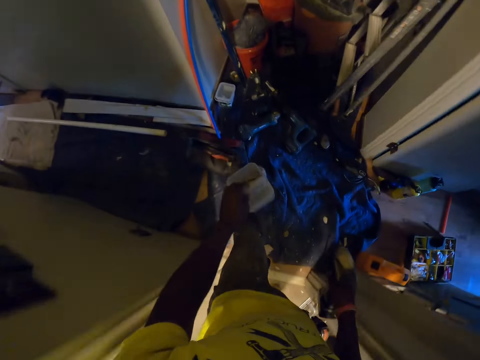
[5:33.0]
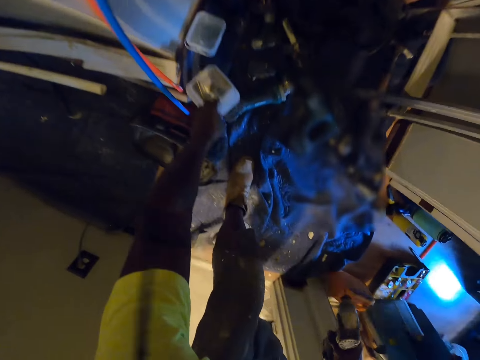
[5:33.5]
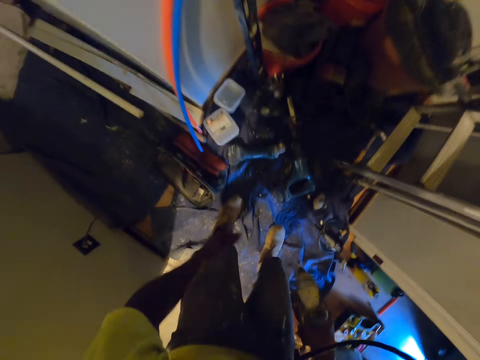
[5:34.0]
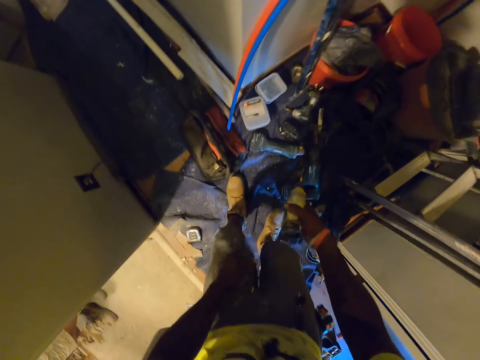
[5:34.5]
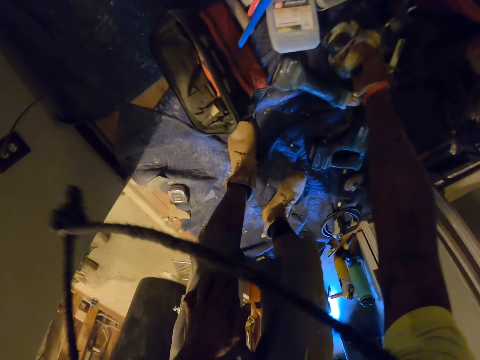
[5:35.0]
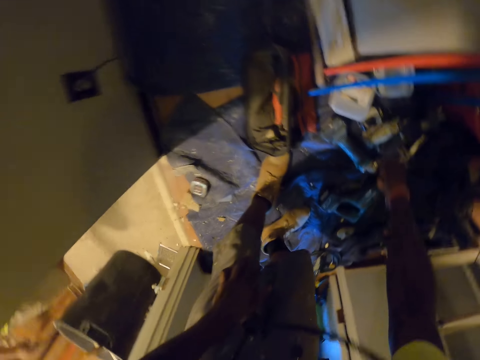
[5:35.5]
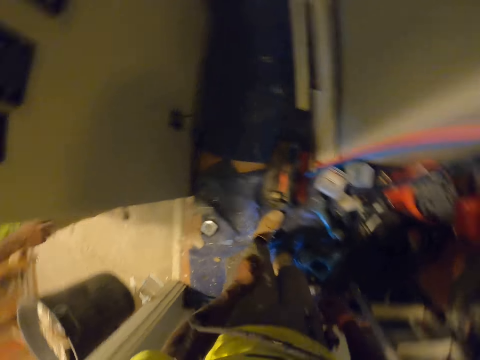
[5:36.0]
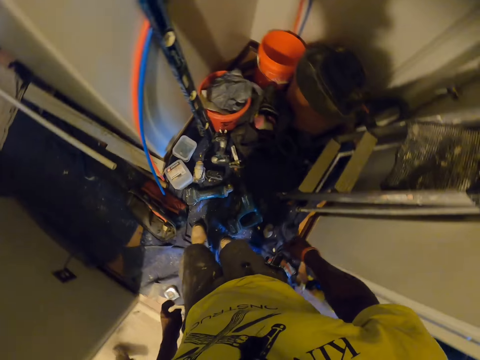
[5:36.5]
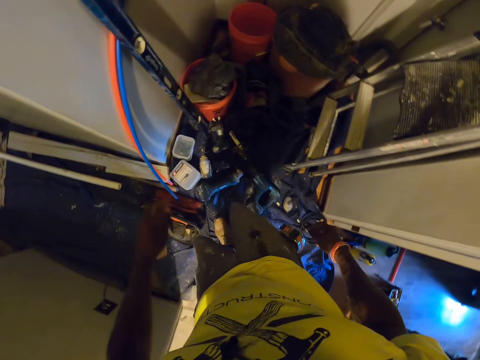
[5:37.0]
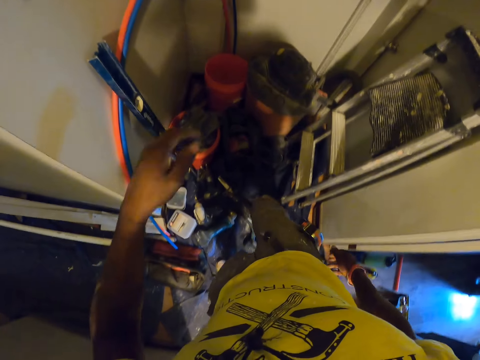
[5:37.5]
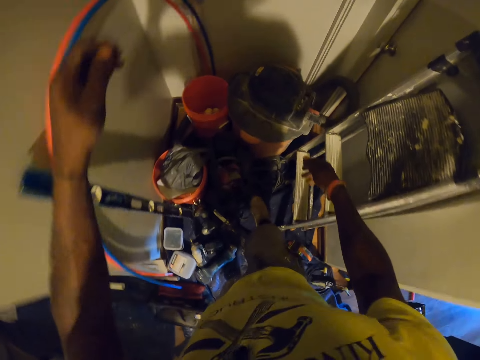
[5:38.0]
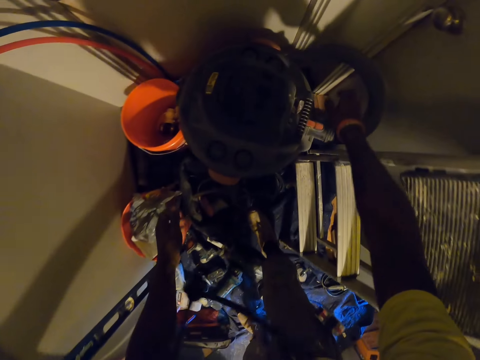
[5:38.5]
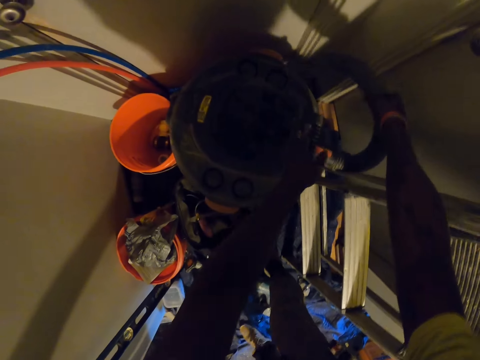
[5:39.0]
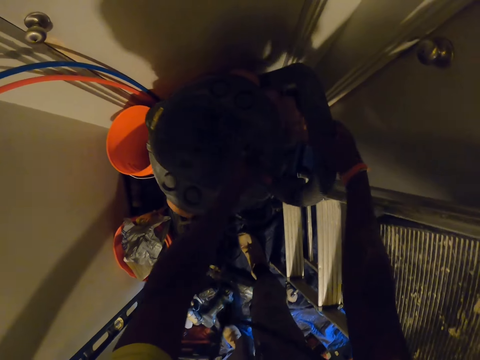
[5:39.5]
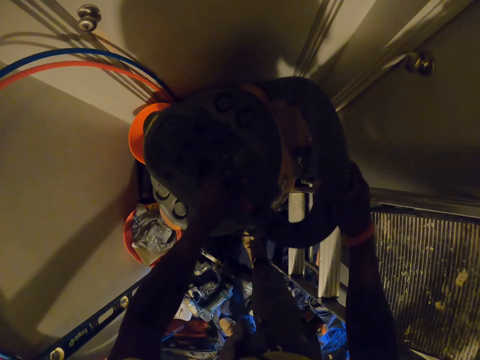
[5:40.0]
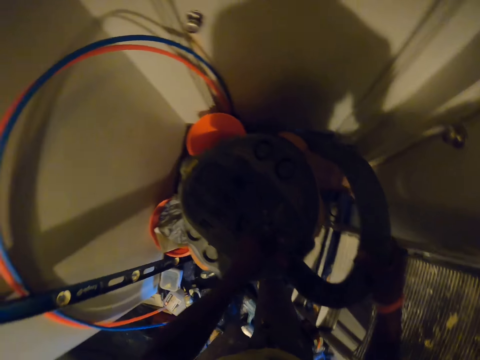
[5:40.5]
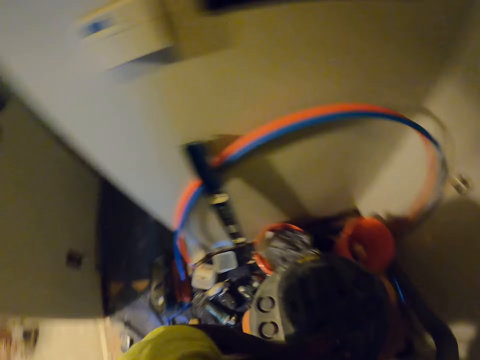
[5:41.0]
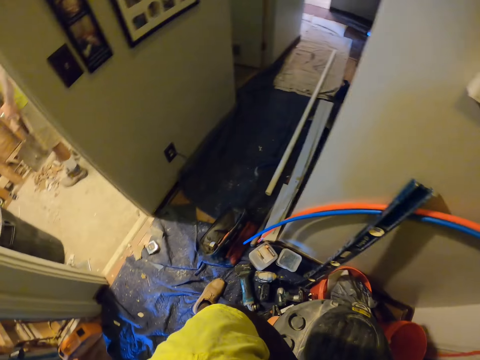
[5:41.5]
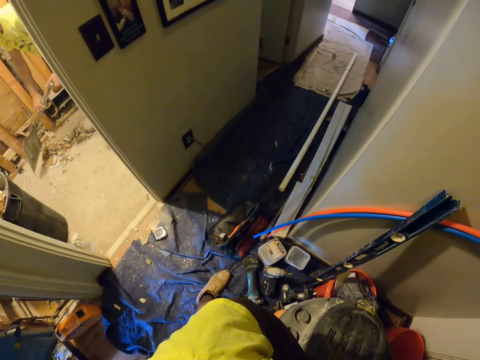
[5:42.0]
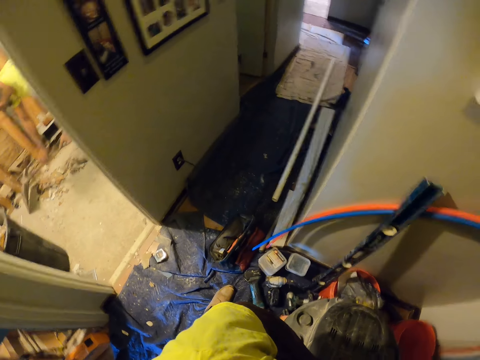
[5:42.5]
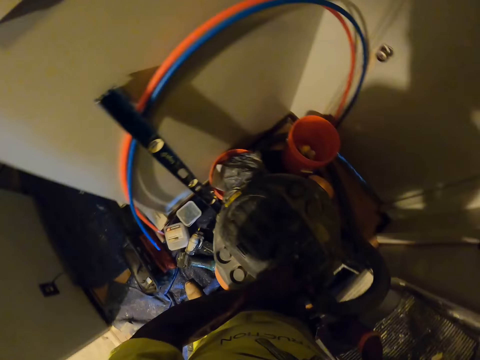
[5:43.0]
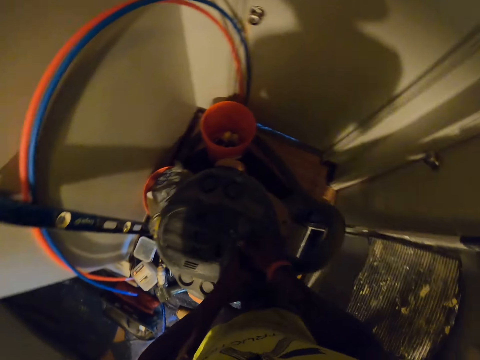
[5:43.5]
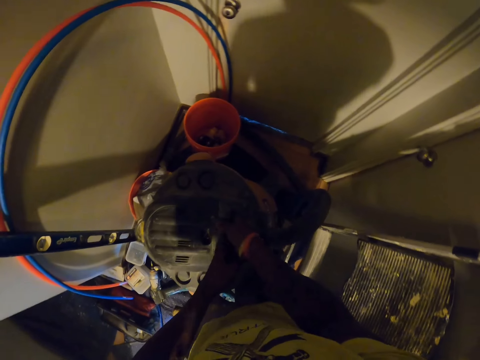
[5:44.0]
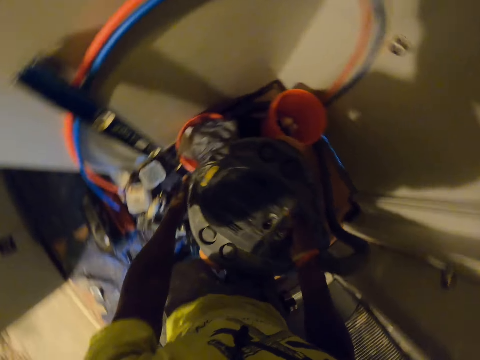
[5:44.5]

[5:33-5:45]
The camera wearer drops the box on the ground. He drops the drill on the floor with his right hand. He lifts a vacuum cleaner. He carries the vacuum cleaner with his hands. He turns around. A man cleans the floor with a spade.

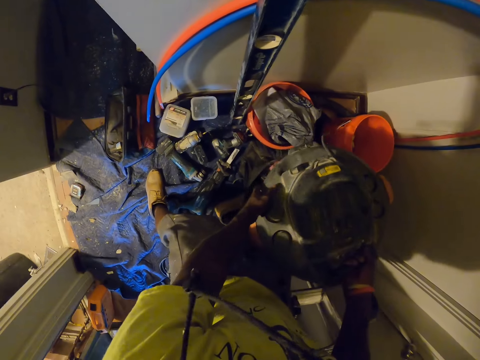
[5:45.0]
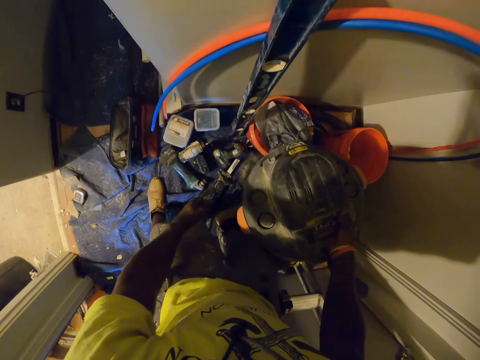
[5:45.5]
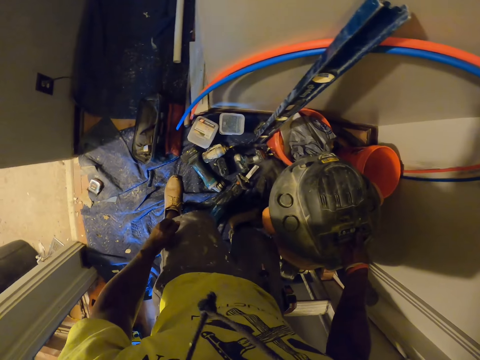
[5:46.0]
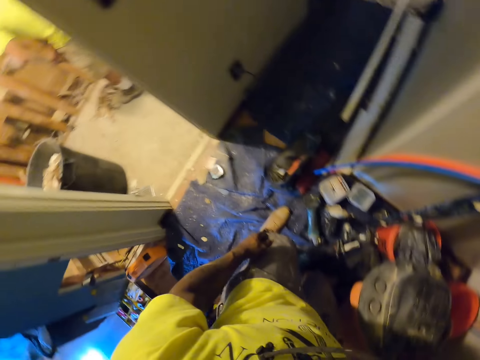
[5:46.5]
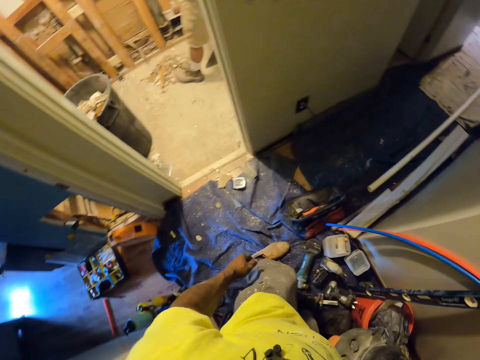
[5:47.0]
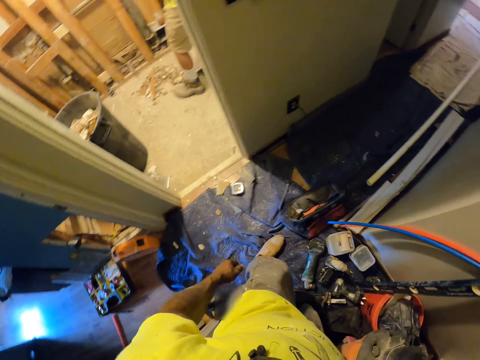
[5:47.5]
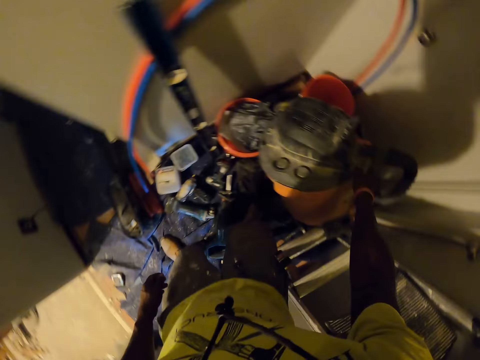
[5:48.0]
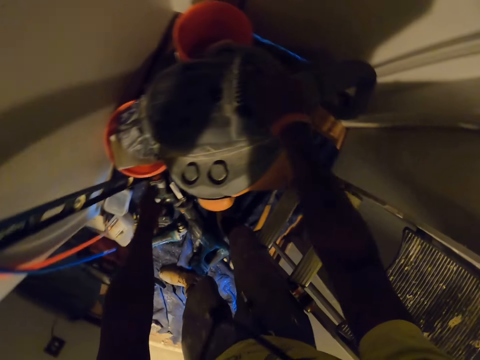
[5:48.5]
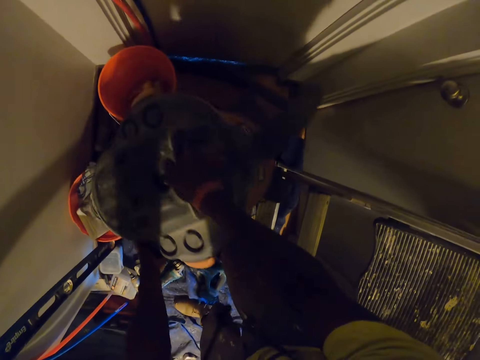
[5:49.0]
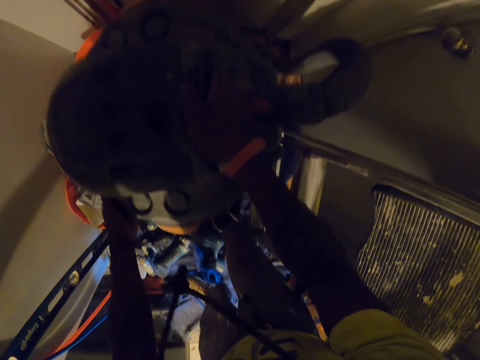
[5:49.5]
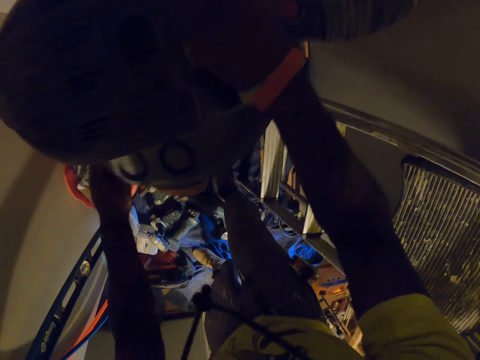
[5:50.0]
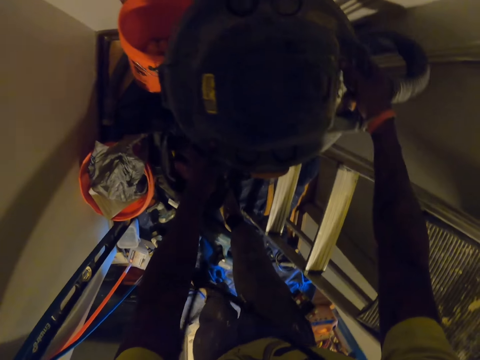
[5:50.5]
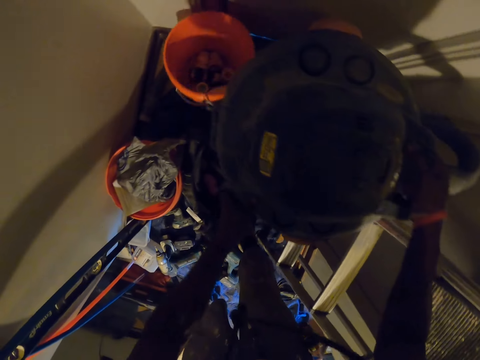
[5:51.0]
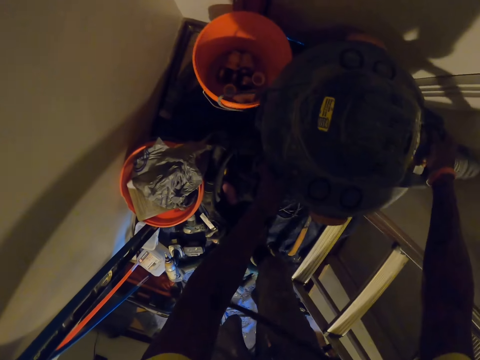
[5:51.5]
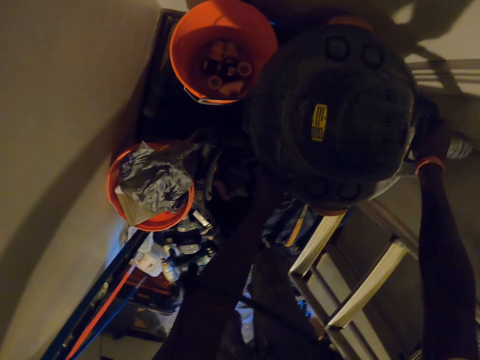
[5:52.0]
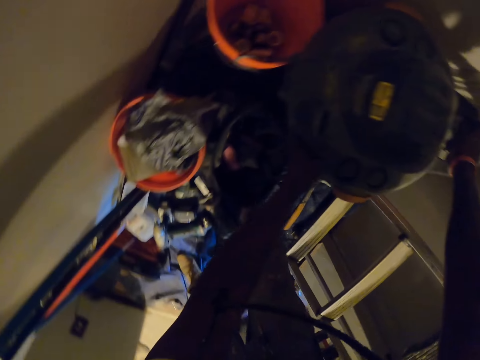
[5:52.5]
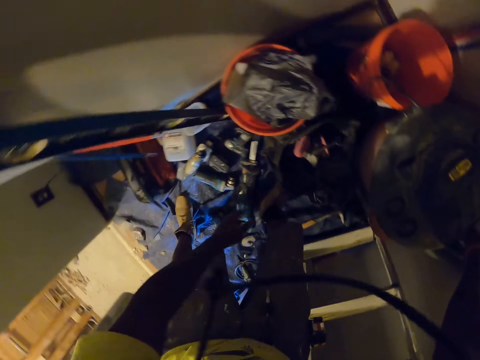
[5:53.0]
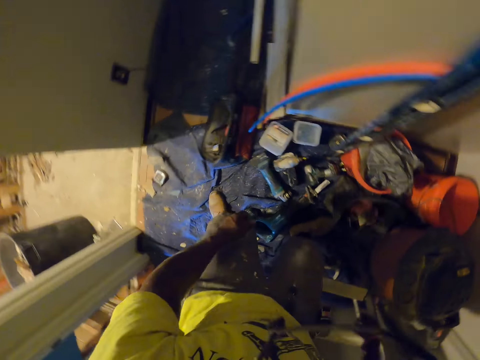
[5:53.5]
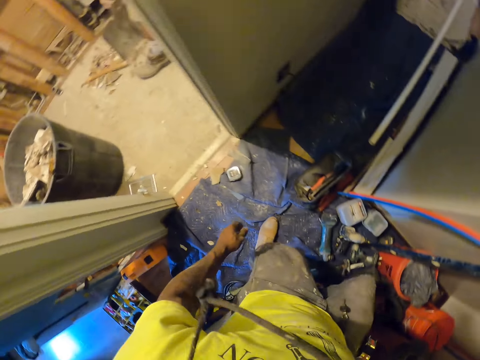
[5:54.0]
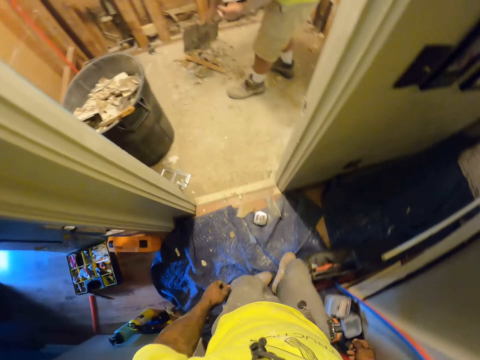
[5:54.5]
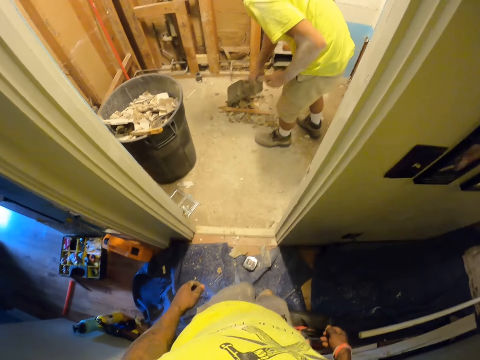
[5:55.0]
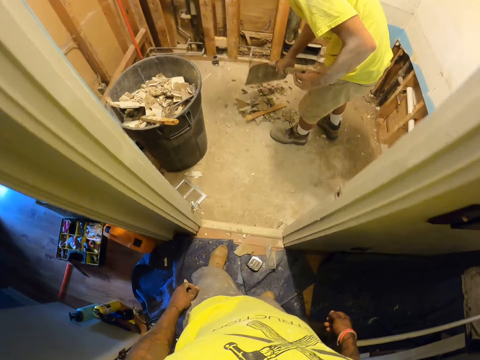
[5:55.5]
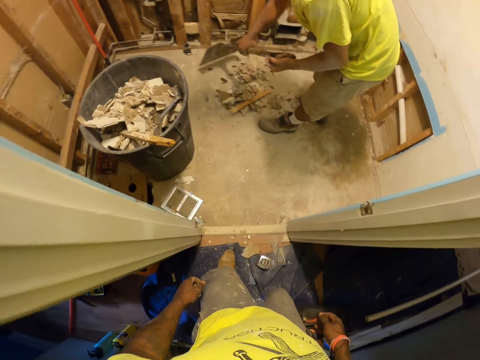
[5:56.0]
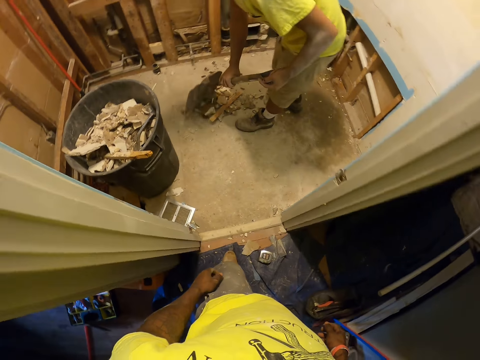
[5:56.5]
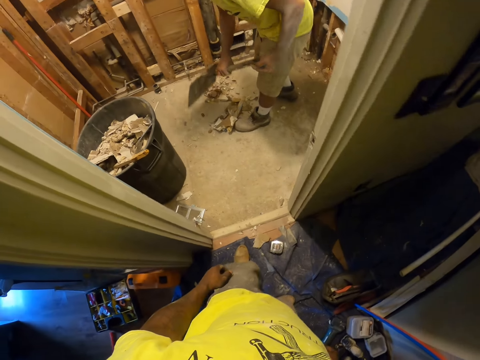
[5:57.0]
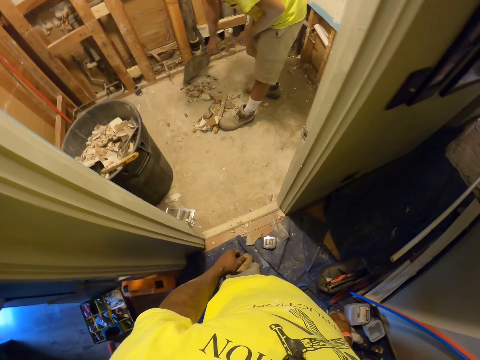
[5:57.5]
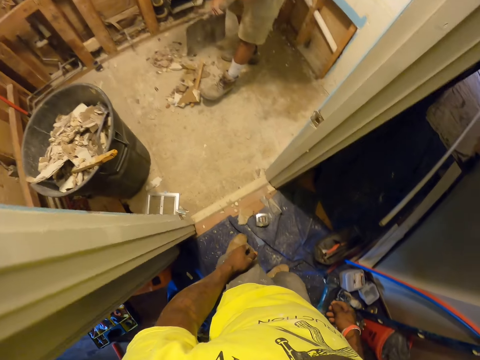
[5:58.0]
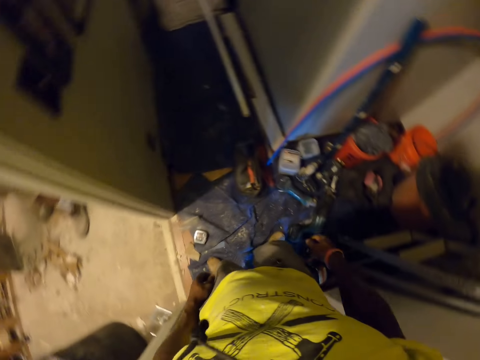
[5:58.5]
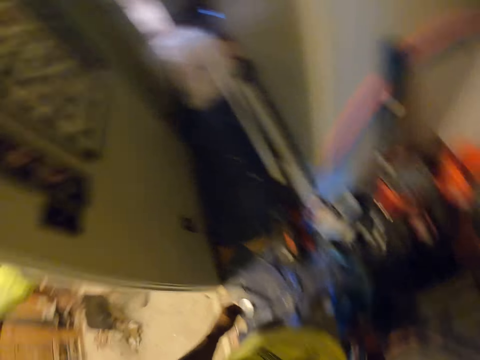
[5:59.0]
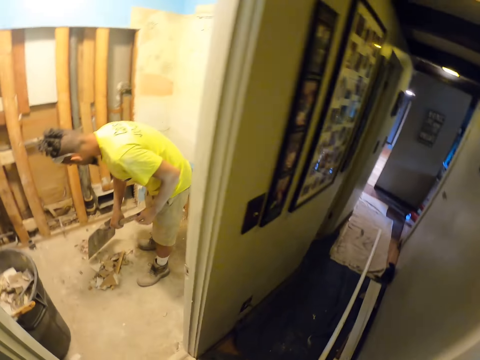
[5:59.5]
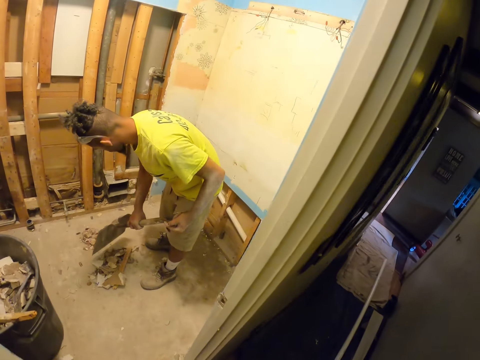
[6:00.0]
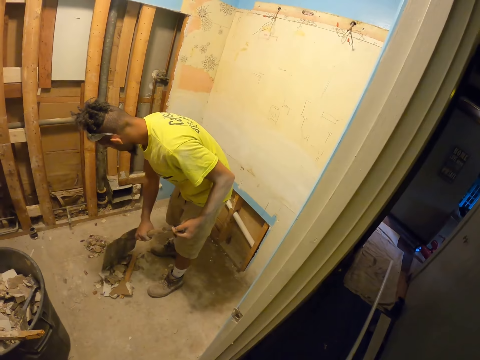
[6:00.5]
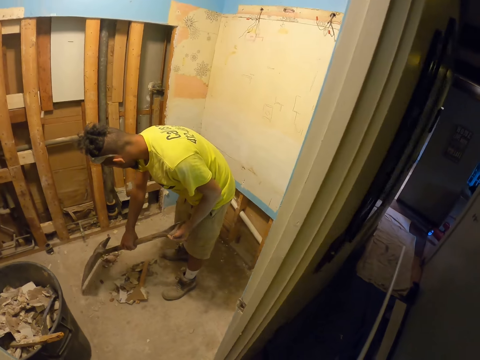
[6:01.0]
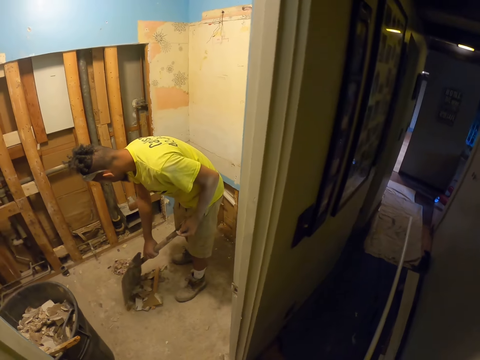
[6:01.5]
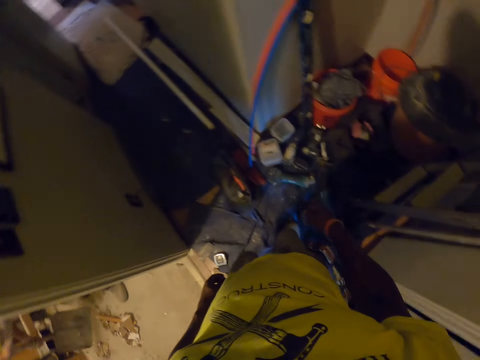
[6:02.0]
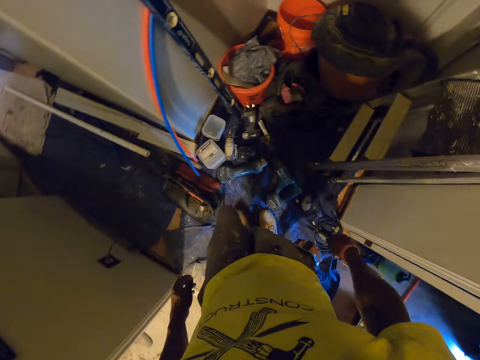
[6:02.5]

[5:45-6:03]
The camera wearer turns around. He lifts the vacuum cleaner. He places the vacuum cleaner on the floor. He moves aside. He moves around in the room. The man collects litter with the spade. The camera wearer looks around.
